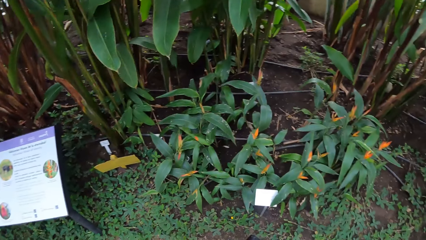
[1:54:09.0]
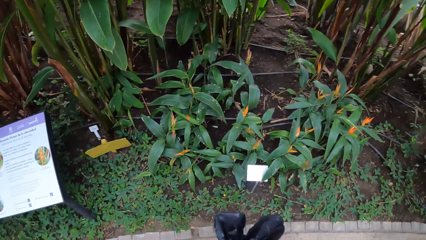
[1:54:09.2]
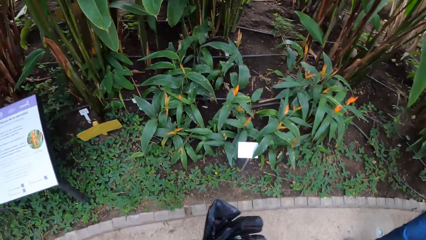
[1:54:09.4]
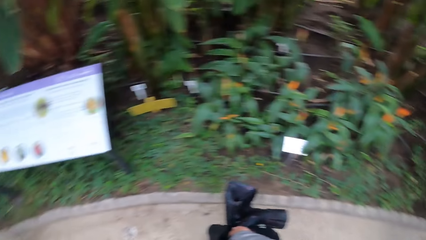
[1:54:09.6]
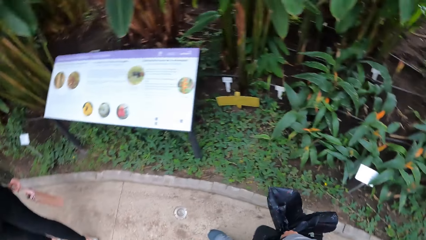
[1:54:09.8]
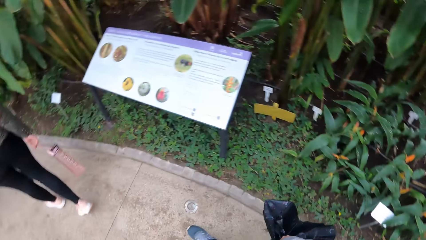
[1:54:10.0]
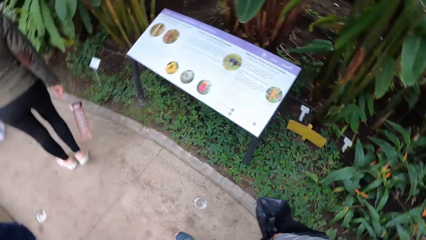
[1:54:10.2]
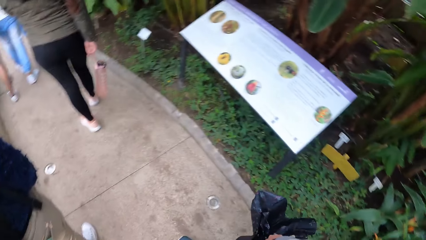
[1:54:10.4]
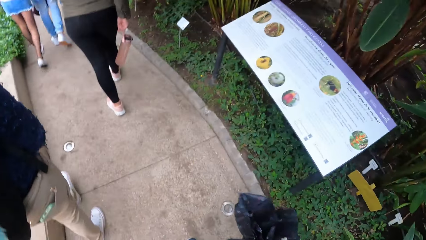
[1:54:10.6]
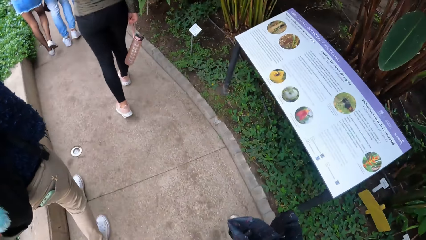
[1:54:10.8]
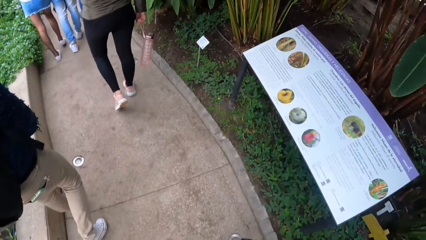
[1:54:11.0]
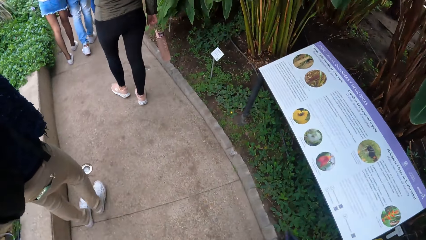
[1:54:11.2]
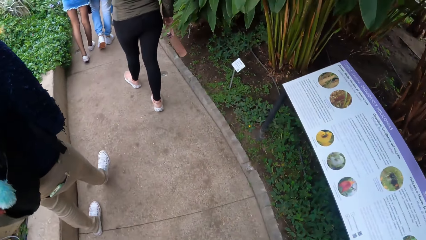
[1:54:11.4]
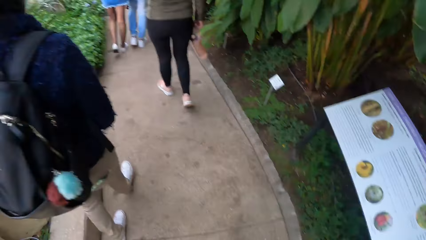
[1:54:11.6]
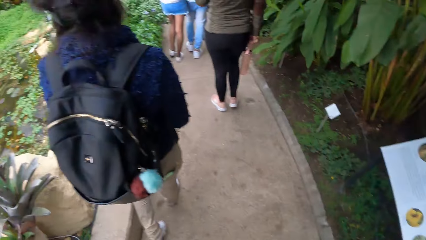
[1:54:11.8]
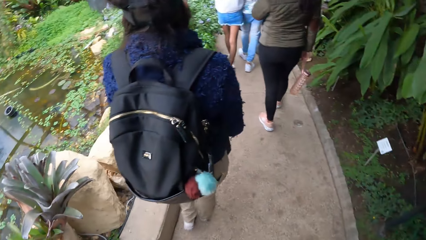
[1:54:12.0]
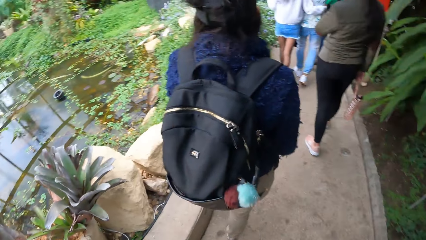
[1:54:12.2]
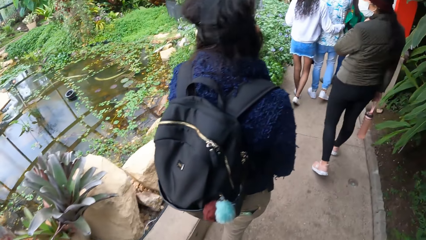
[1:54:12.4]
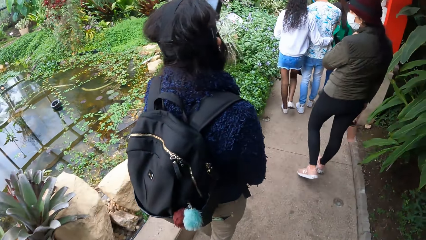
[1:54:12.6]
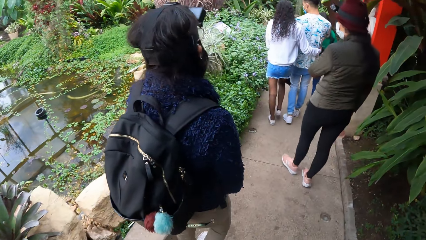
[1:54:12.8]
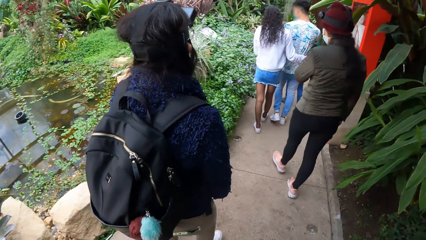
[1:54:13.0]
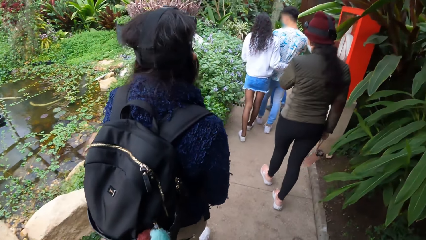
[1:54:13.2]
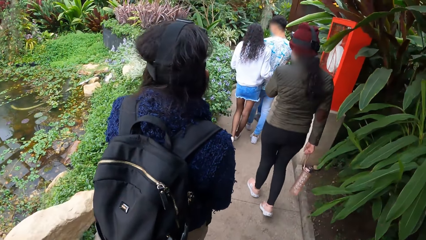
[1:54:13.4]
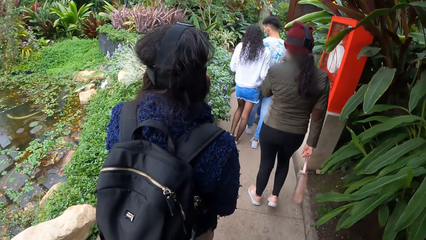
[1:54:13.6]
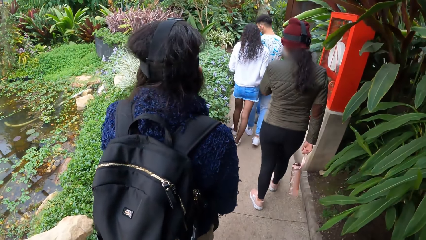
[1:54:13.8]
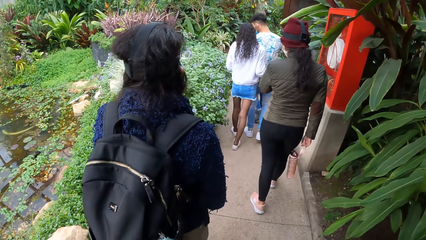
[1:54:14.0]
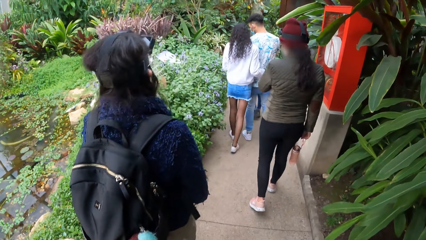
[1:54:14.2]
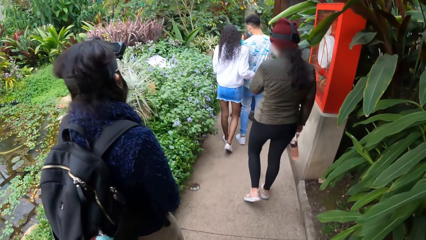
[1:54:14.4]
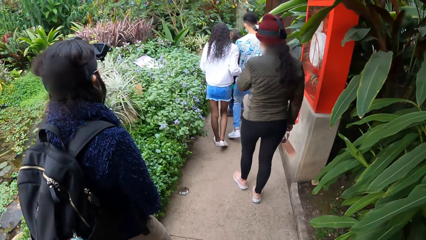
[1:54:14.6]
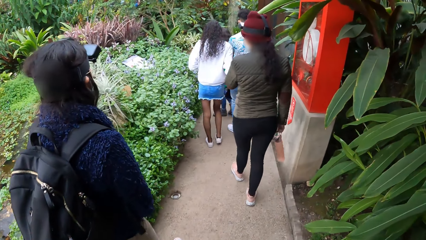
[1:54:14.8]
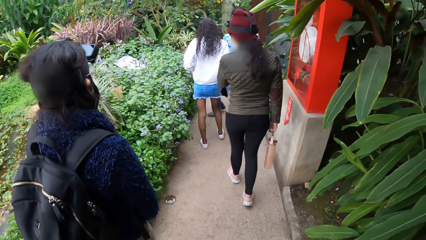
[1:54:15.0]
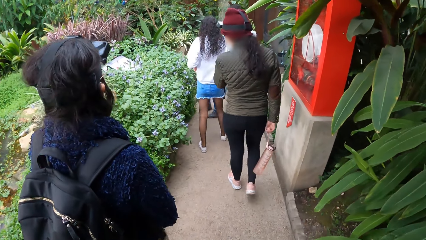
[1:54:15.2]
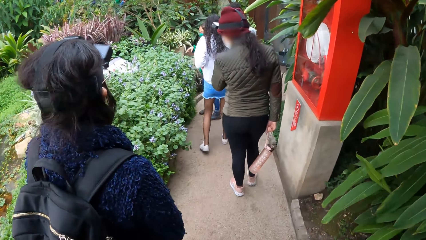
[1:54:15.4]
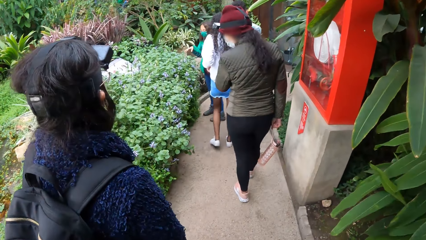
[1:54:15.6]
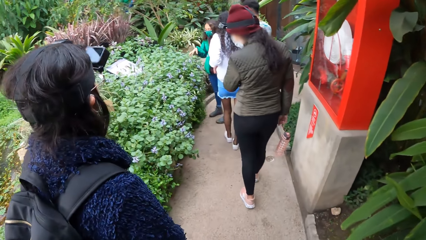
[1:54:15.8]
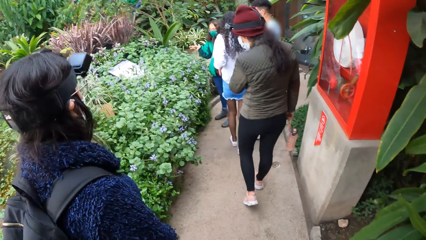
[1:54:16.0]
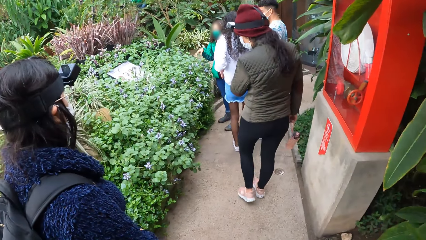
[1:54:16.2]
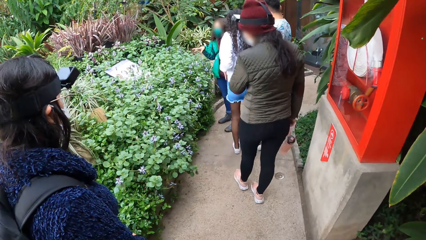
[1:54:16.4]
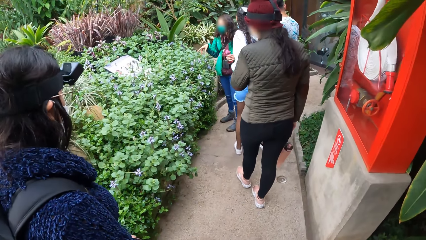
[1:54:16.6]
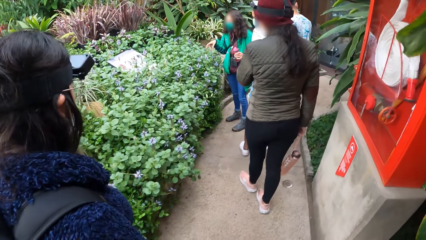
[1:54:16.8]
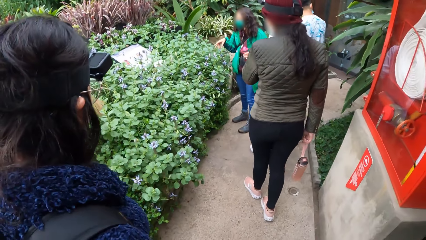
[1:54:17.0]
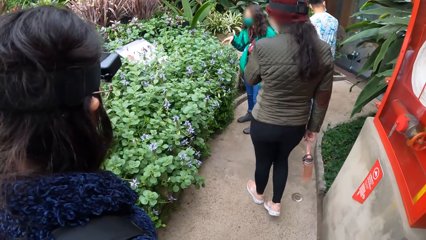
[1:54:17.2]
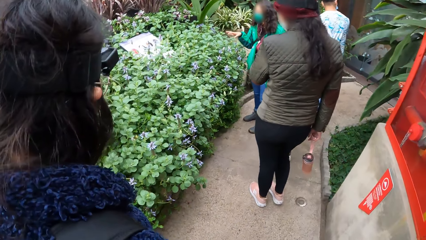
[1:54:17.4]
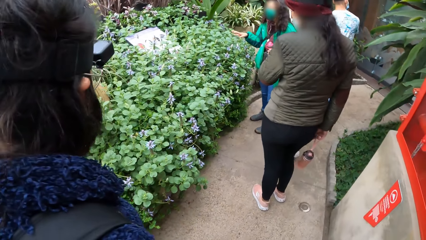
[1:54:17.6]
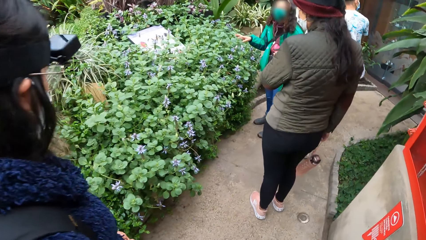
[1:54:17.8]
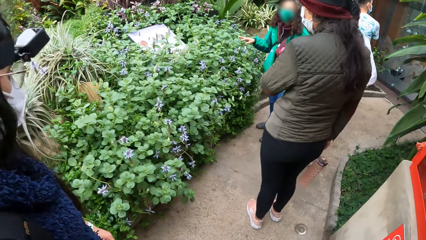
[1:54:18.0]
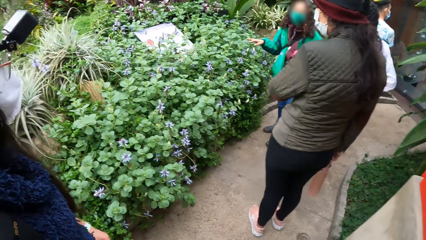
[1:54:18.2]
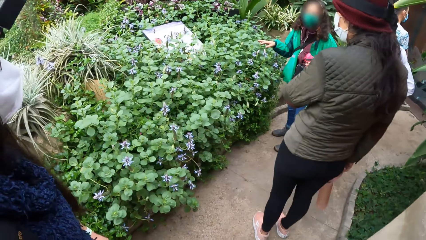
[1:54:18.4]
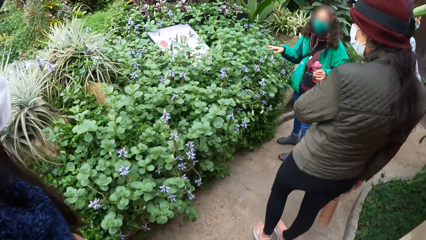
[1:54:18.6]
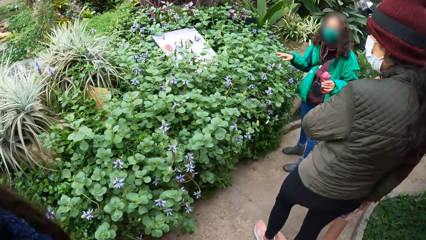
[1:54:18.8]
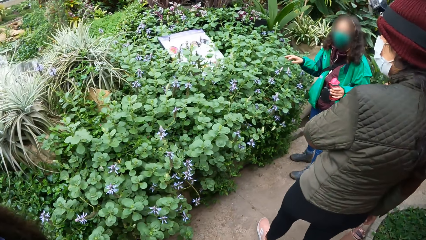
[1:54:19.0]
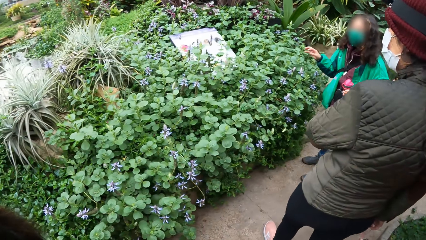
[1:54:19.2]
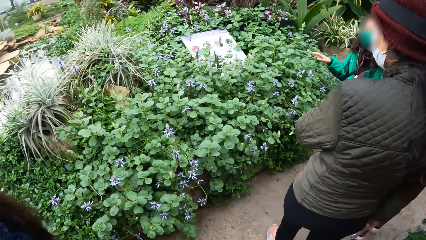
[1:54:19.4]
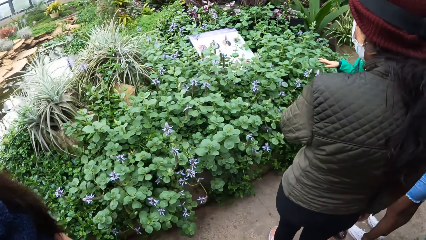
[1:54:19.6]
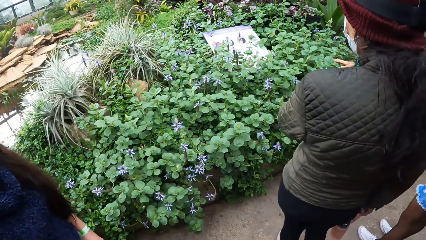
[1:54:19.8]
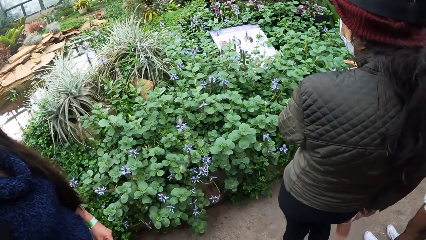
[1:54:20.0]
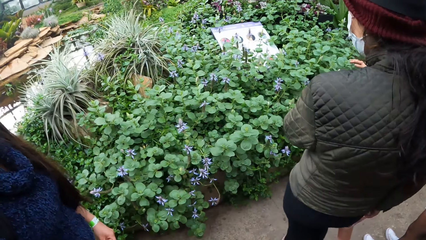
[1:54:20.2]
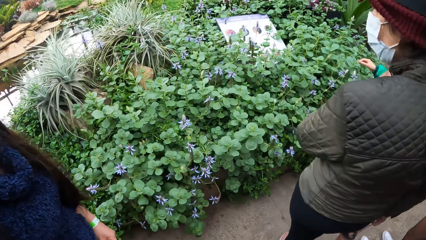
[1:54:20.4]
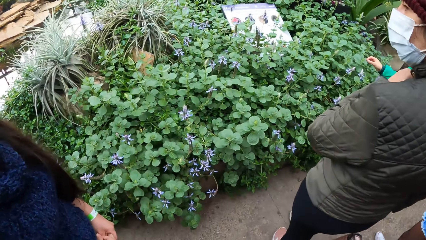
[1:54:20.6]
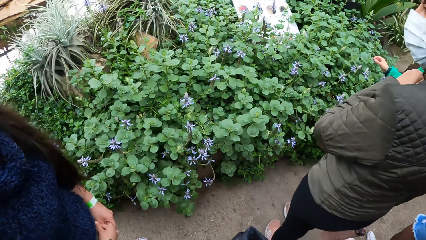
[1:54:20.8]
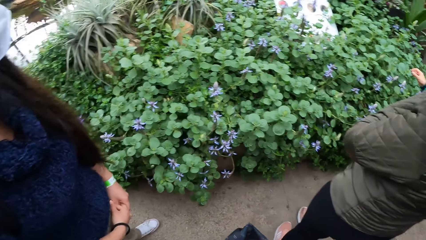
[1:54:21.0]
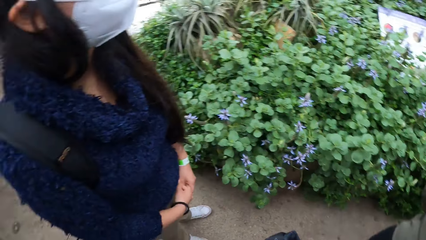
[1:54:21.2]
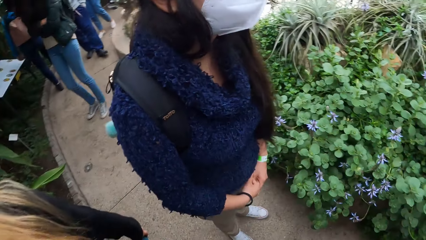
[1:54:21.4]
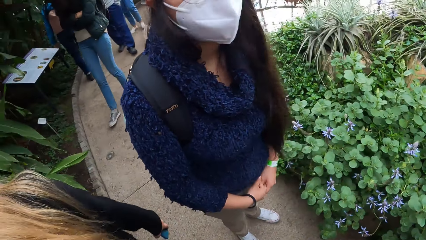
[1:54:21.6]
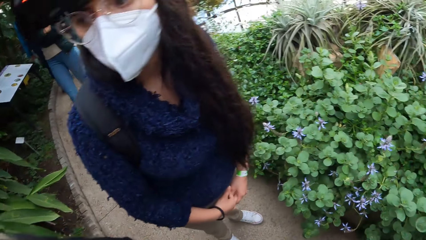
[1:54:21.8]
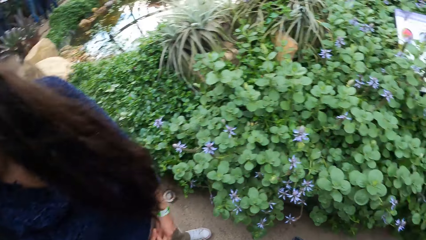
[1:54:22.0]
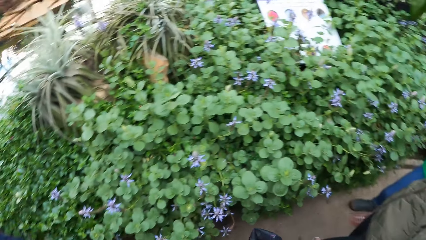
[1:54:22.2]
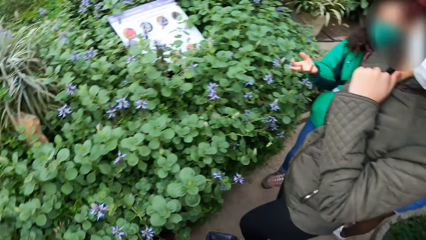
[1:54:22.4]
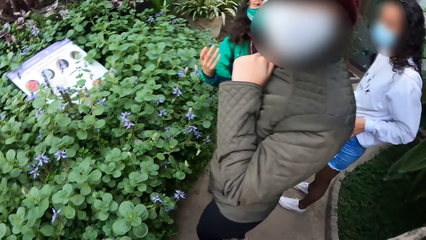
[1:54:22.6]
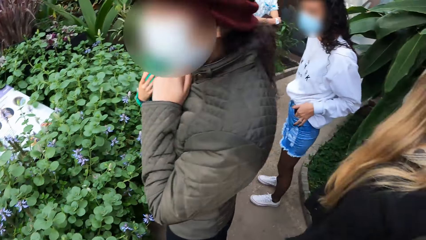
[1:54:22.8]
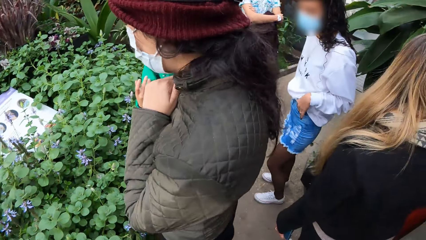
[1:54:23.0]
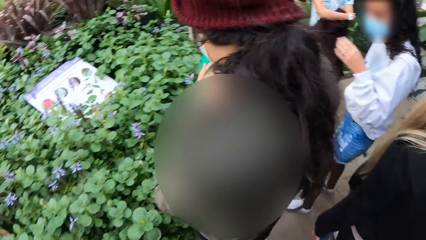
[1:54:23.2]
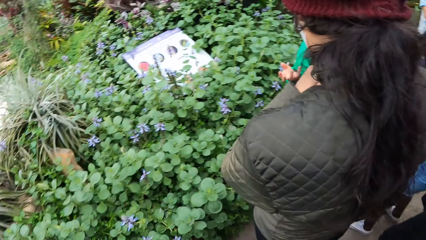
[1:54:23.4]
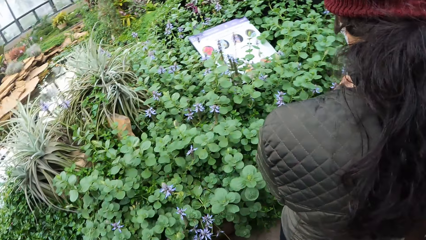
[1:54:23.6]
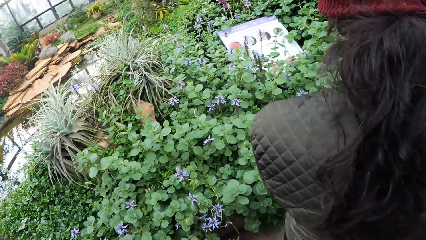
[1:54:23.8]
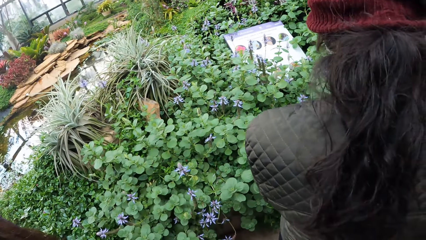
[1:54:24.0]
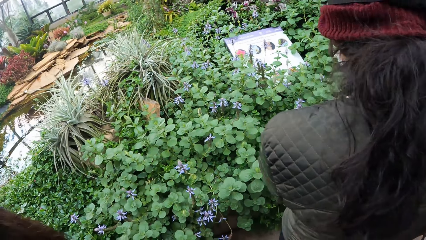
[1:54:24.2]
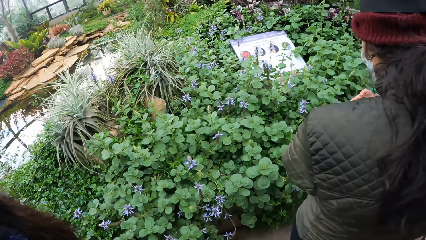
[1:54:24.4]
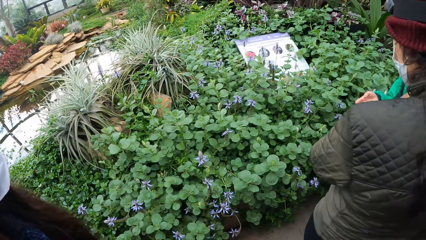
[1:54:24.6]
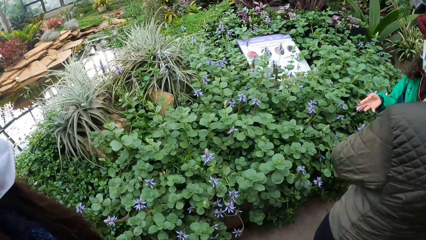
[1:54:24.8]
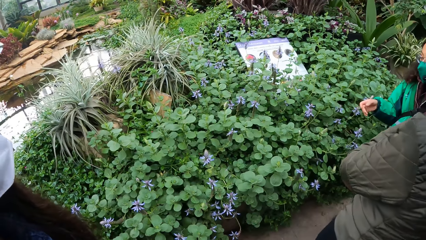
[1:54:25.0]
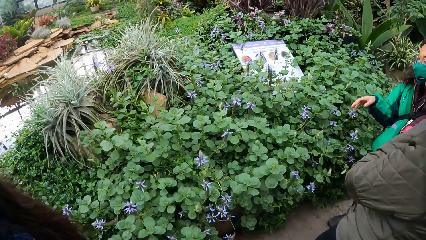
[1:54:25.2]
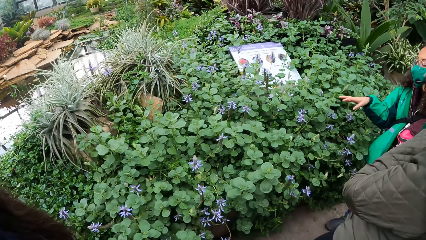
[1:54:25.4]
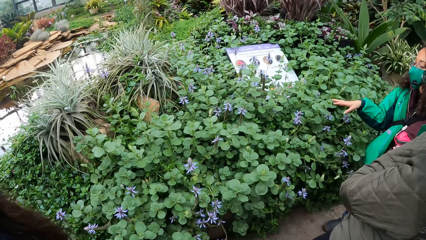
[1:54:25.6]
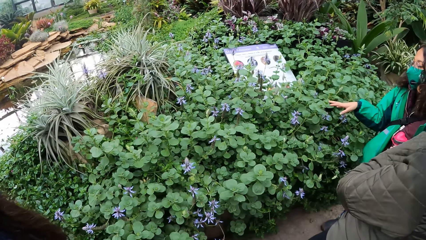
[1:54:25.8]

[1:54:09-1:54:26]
The camera wearer looks around. They walk around. They look around.
